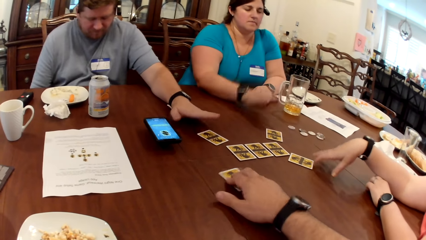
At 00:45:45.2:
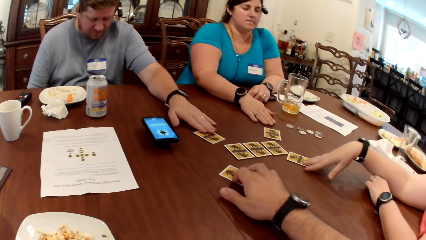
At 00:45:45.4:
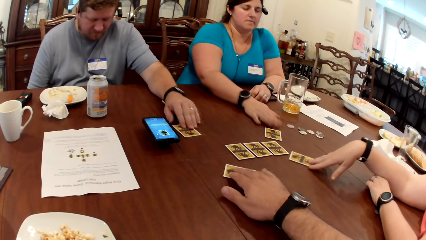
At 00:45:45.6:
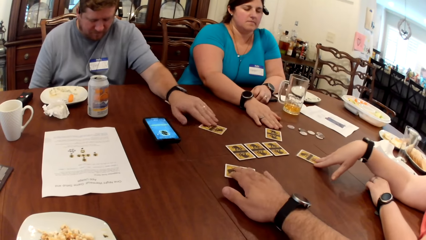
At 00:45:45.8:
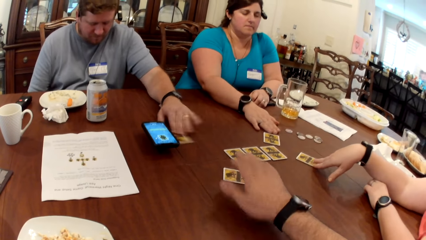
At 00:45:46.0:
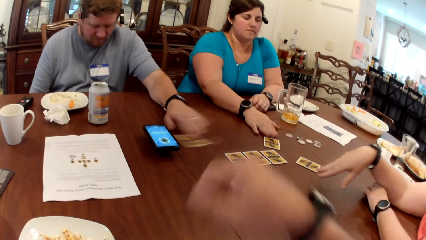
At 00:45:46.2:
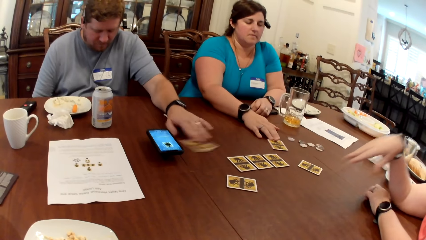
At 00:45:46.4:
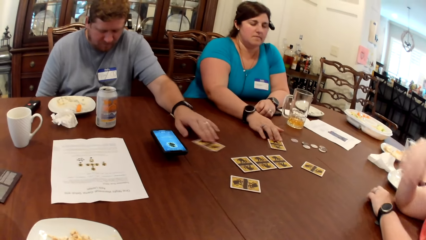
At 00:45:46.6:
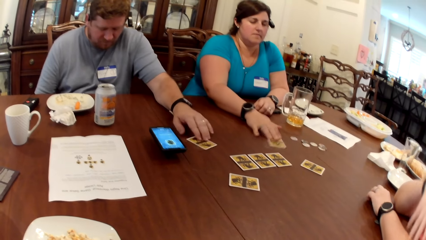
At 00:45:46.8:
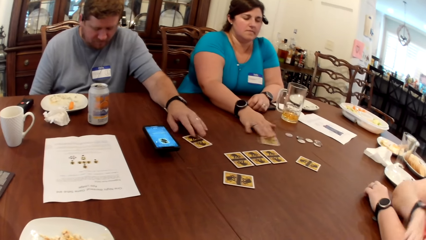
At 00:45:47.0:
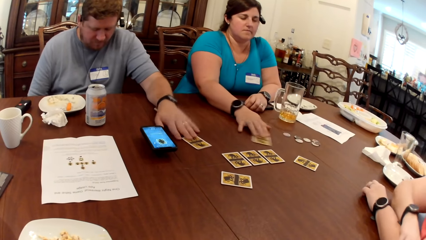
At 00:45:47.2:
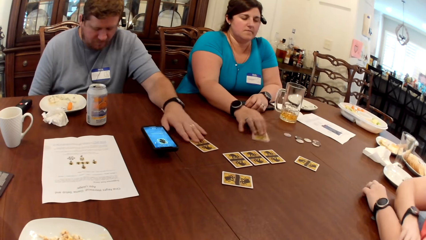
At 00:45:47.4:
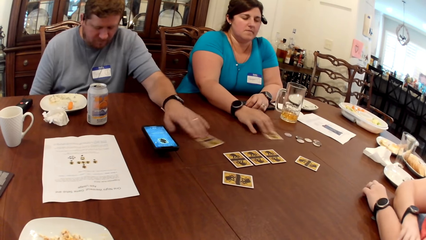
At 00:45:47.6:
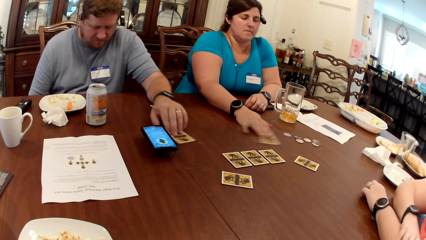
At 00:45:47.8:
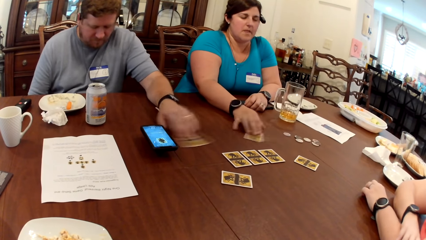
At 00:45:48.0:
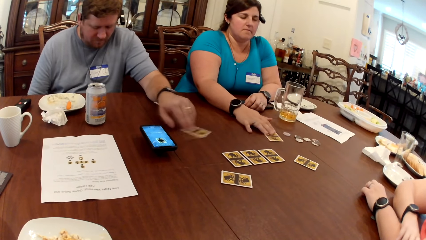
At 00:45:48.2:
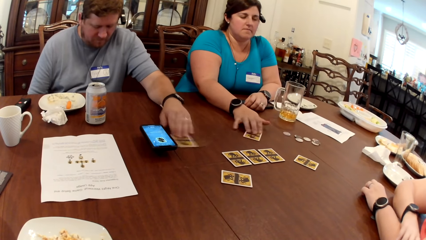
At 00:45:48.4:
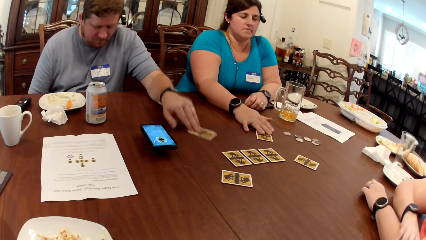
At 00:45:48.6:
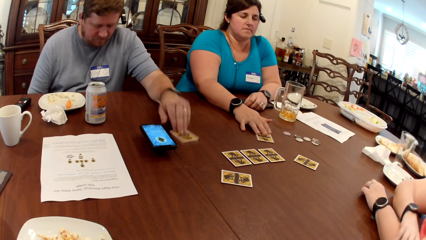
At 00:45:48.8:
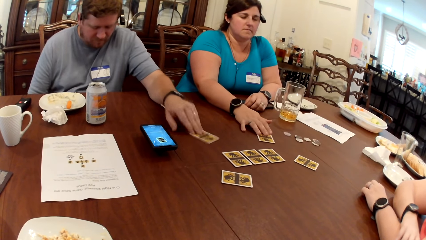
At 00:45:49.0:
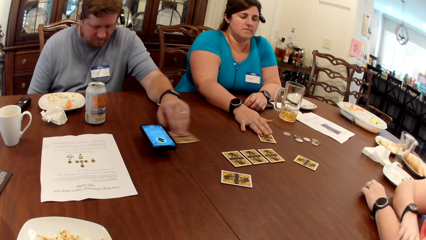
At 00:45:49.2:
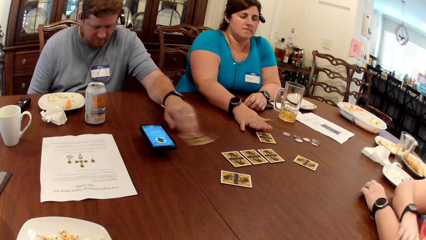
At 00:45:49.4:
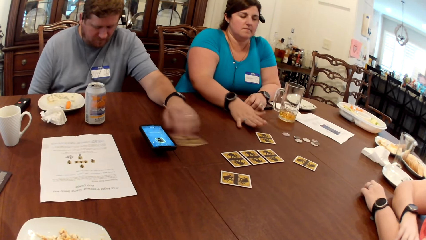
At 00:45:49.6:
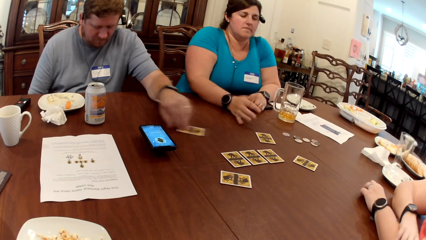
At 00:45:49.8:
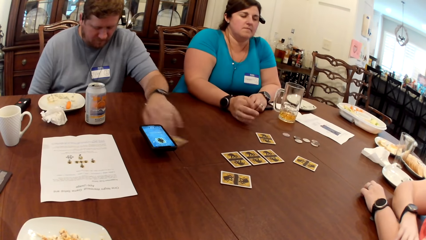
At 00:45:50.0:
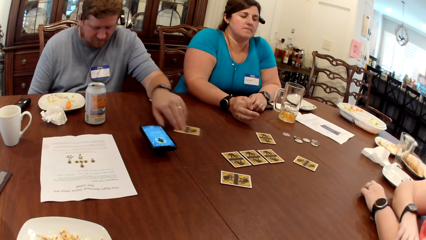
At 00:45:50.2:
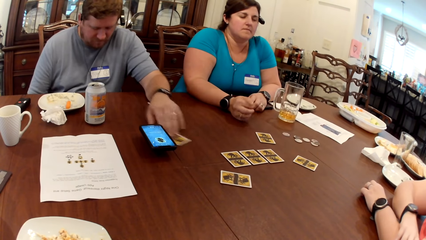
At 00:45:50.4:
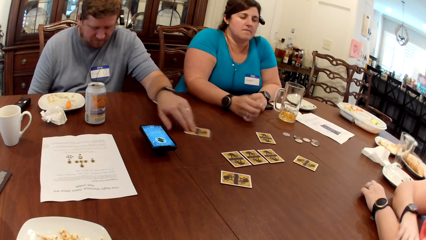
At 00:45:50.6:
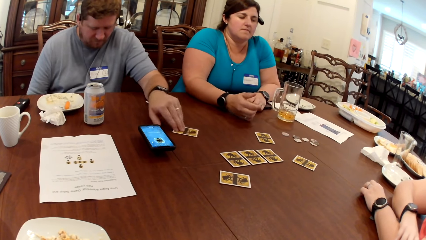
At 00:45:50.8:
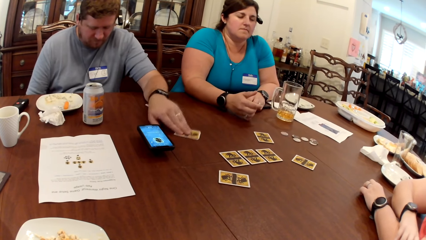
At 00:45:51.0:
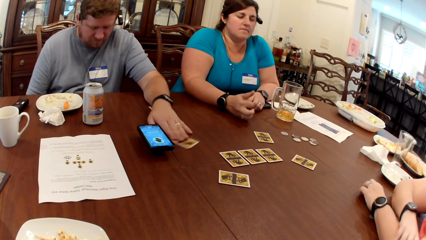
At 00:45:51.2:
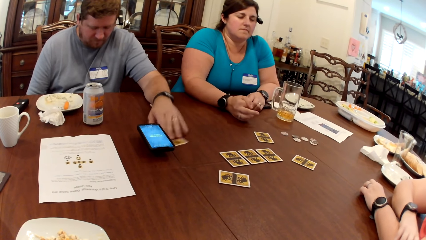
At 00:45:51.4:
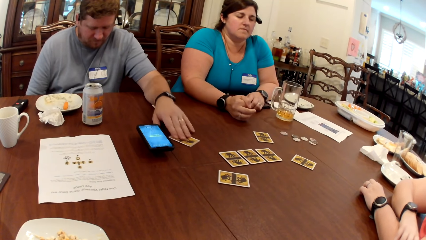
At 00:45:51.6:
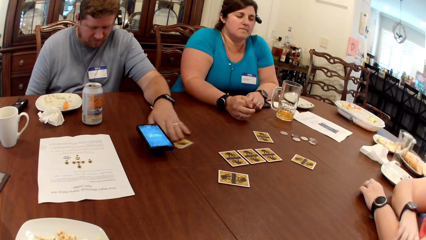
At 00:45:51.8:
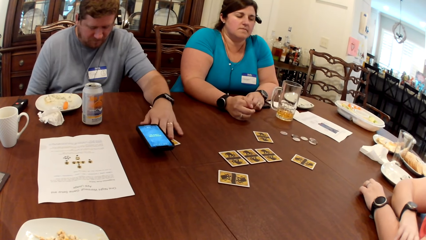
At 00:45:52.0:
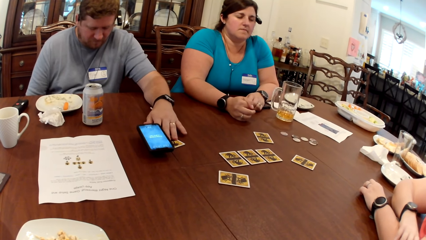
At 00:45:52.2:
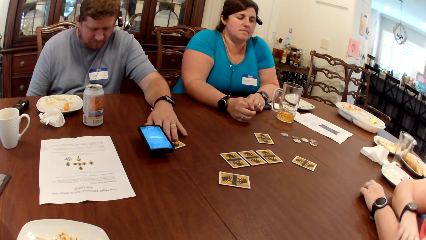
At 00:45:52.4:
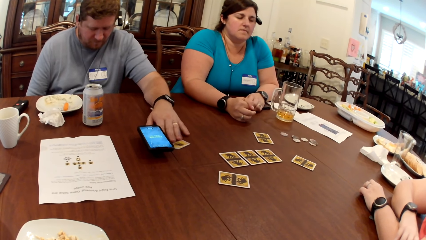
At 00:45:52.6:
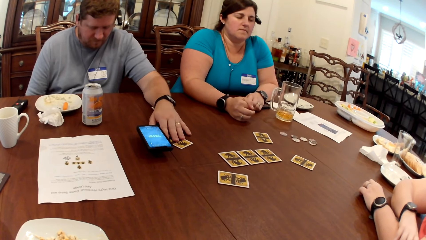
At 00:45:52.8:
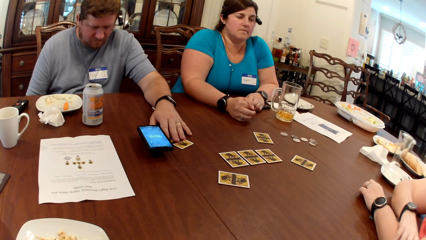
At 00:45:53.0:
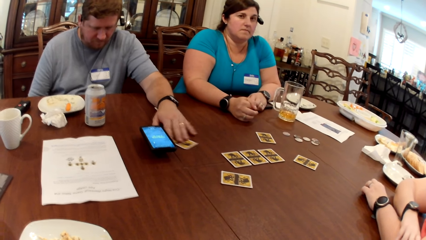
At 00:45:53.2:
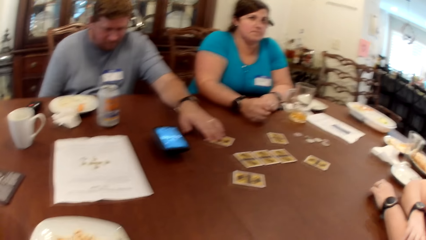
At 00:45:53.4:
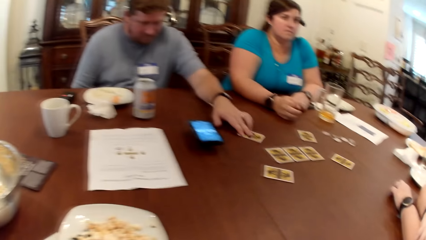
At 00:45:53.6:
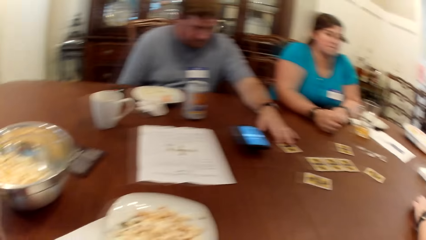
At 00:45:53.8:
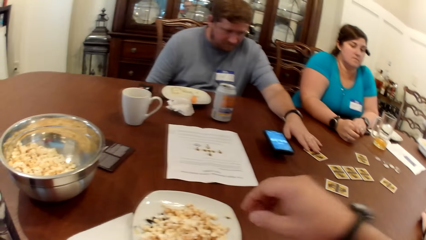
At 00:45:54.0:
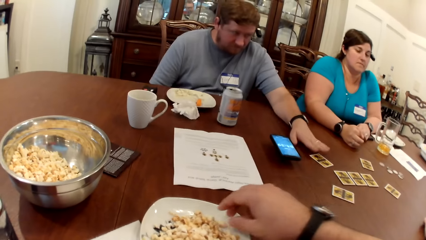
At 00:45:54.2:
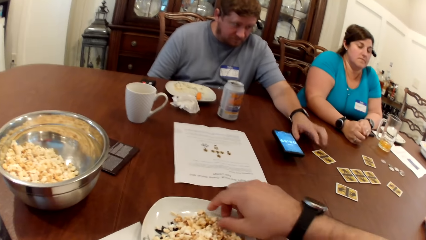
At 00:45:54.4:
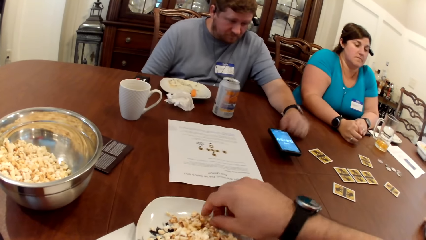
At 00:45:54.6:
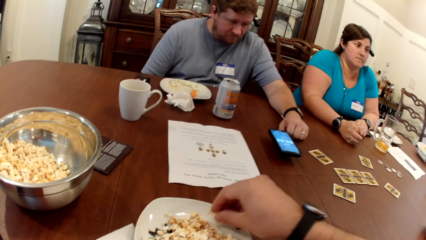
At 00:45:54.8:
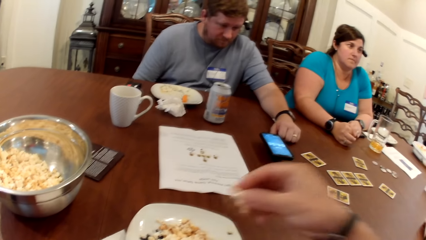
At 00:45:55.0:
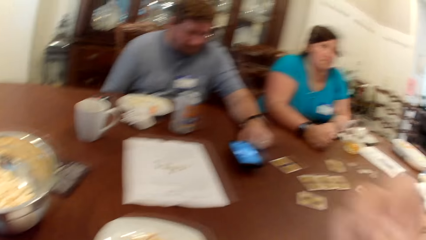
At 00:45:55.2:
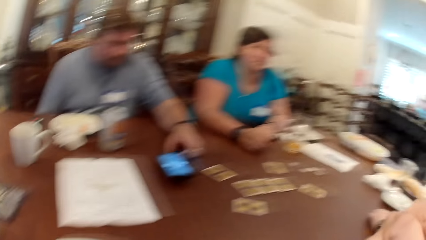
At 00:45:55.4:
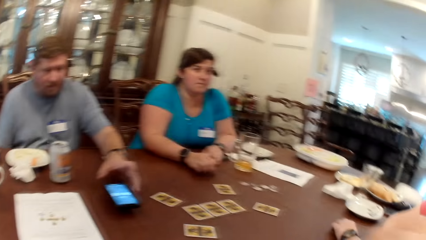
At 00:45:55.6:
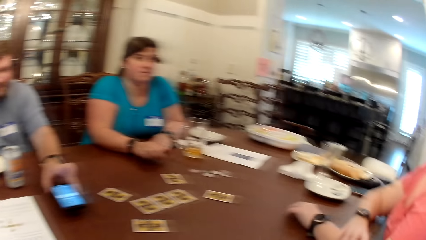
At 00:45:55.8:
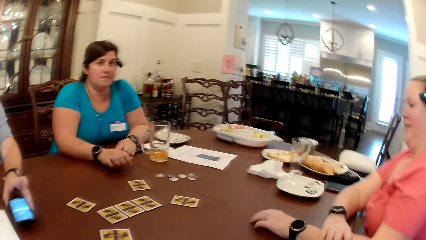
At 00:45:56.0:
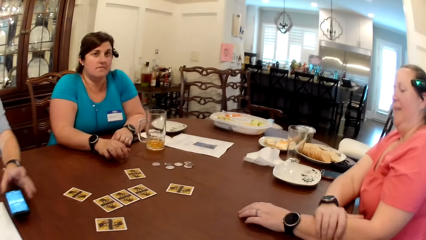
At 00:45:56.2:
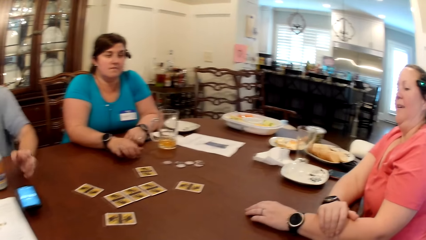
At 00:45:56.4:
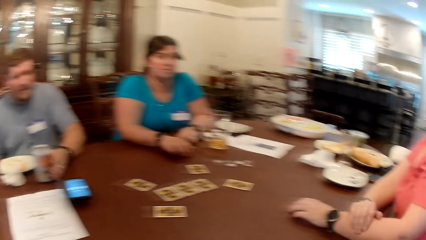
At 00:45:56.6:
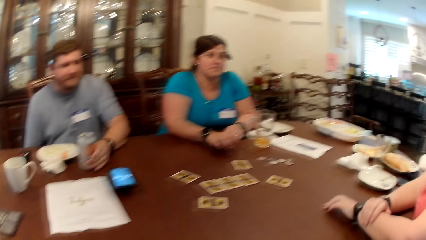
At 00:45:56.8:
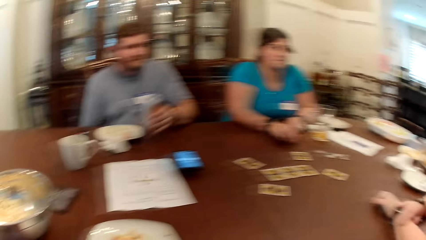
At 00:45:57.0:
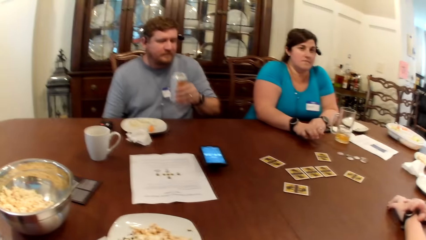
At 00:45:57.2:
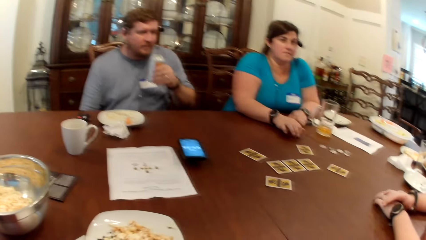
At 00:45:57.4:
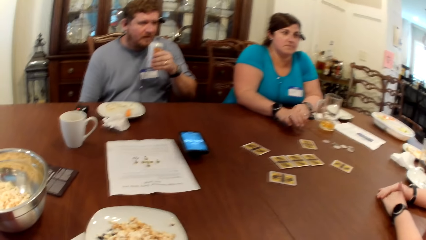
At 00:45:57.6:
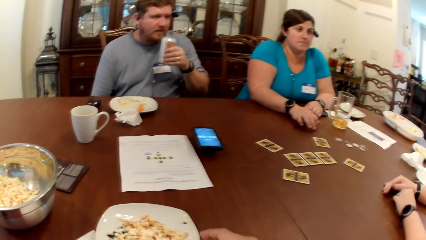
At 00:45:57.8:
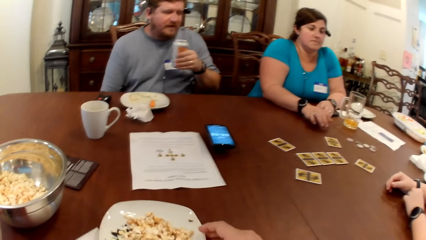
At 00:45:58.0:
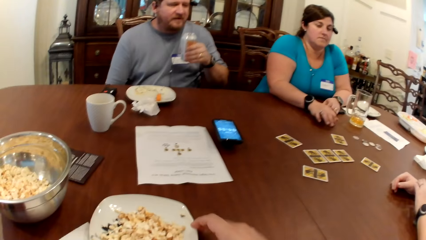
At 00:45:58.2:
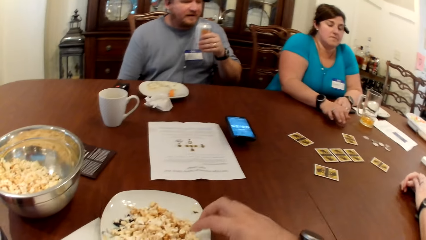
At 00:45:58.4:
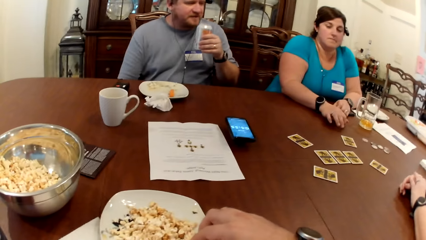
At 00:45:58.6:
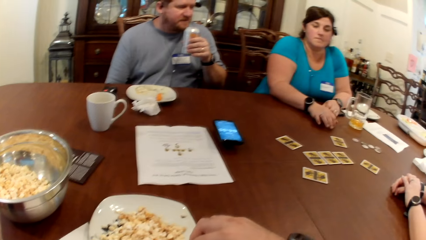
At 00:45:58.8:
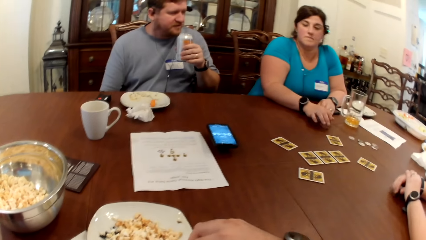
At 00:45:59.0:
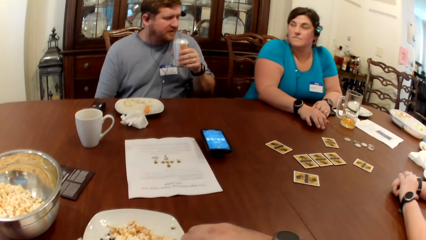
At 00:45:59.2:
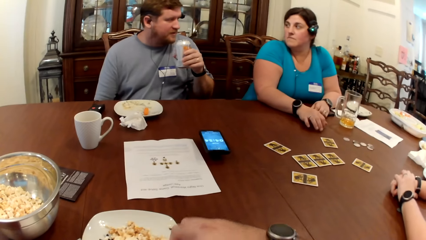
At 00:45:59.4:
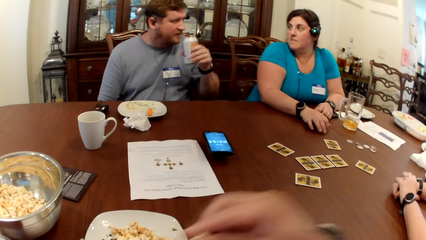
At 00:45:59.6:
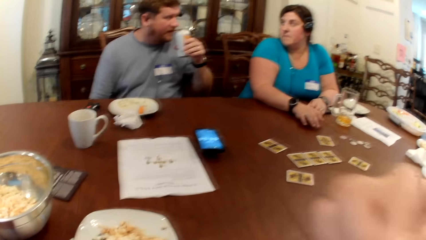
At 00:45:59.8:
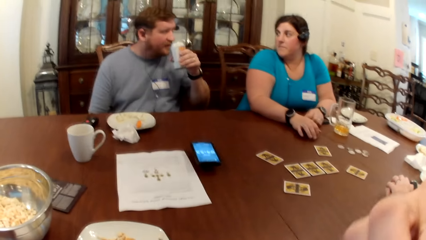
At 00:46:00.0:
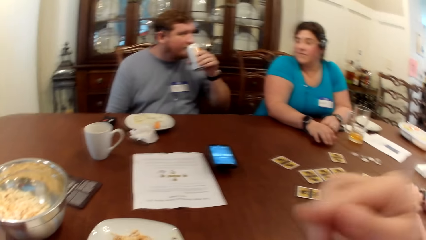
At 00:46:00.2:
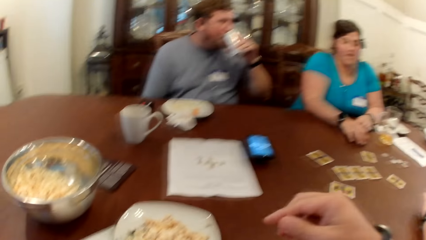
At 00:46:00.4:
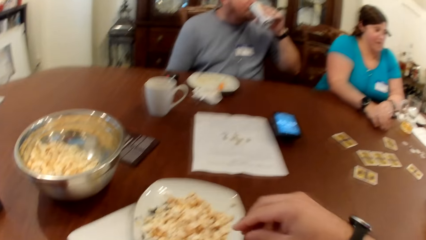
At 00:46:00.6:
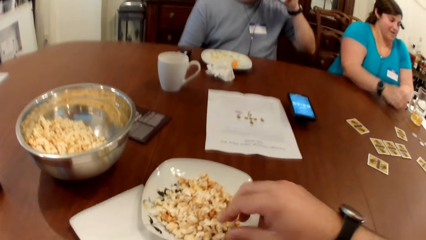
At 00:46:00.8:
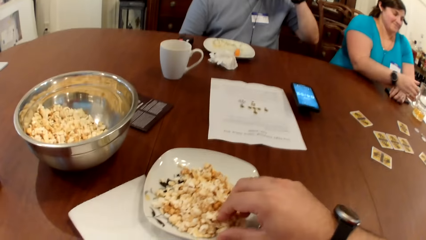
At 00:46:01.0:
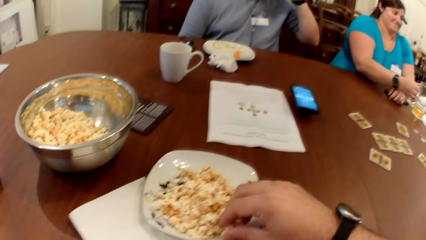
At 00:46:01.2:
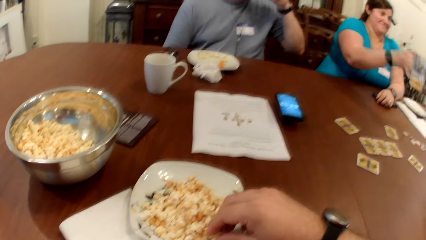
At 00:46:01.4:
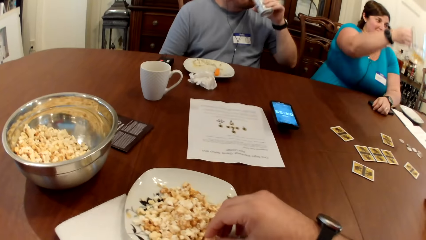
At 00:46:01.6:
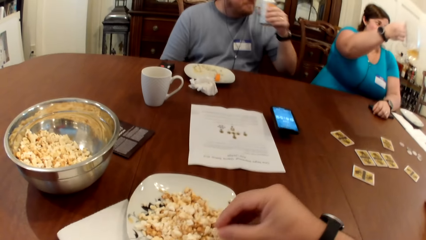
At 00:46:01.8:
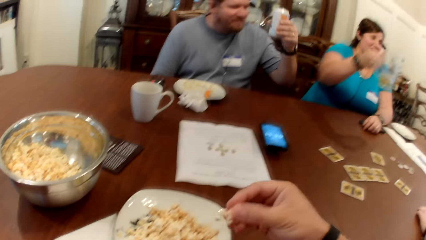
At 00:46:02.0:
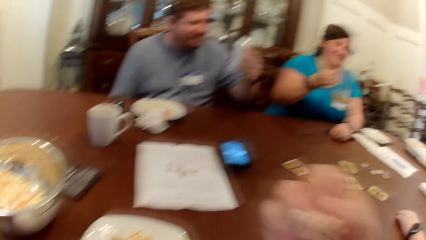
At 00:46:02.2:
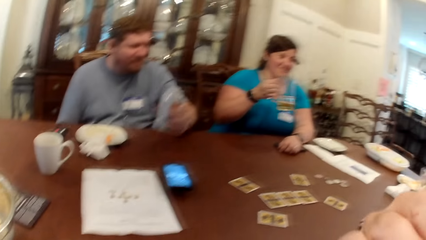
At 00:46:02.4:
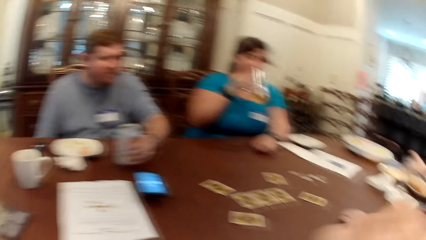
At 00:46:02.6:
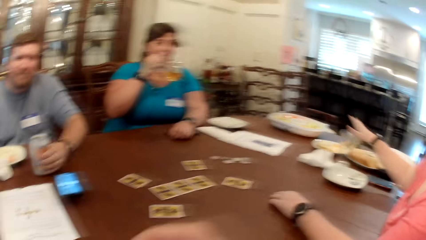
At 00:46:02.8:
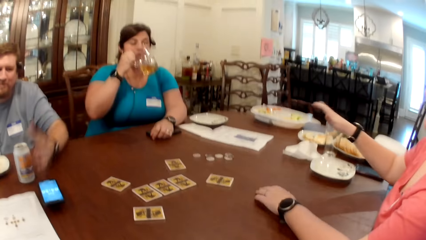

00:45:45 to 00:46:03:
The woman moves the card on the table with her right hand. The camera wearer moves the card on the table with his right hand. The man moves the card on the table with his left hand. Another woman moves her right hand on the table. The camera wearer, the man and a woman rotate the card on the table. The other woman moves the card on the table with her right hand. She snaps her right hand on the table. The camera wearer picks from a plate of popcorn with his right hand. The man moves a phone on the table with his left hand. He converses with a group of people on the table. He picks the can of soda from the table with his left hand. The camera wearer moves the plate of popcorn on the table with his right hand. He picks from the plate of popcorn on the table with his right hand. The man drinks from the can of soda with his left hand. The other woman picks a glass cup of beer from the table with her right hand. She raises the glass cup of beer with her right hand. The camera wearer picks from the plate of popcorn on the table with his right hand. He eats the popcorn.
